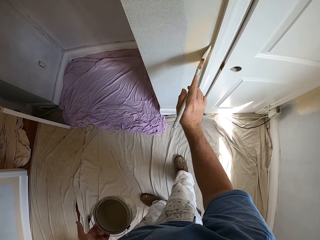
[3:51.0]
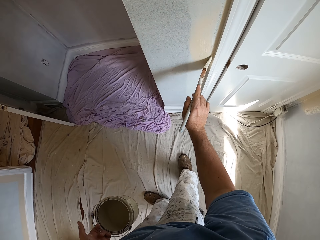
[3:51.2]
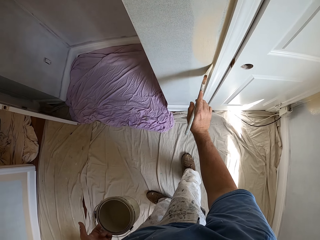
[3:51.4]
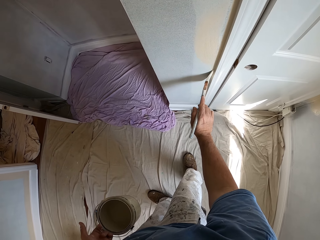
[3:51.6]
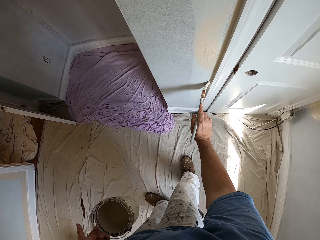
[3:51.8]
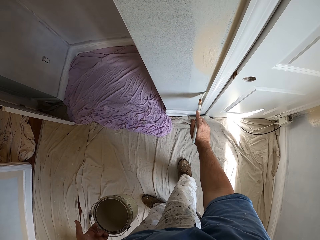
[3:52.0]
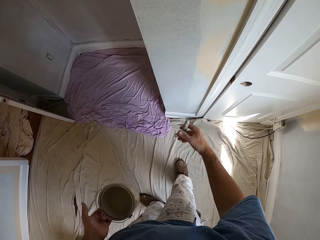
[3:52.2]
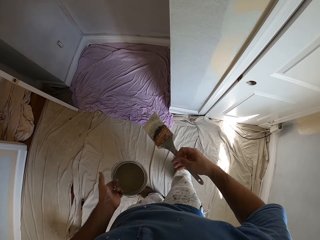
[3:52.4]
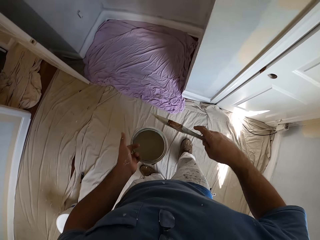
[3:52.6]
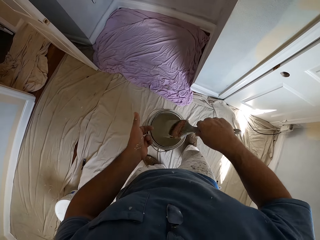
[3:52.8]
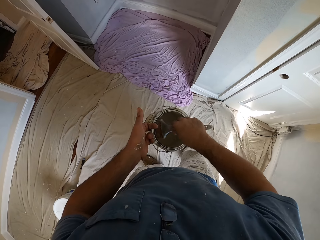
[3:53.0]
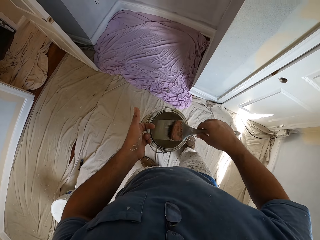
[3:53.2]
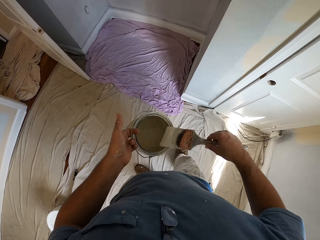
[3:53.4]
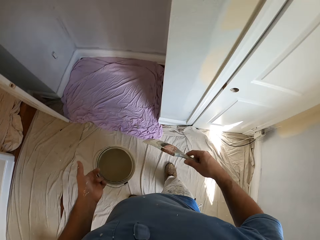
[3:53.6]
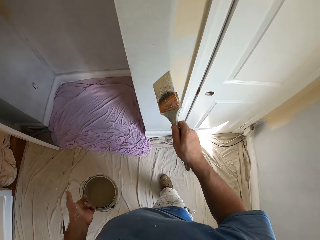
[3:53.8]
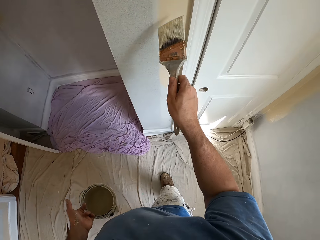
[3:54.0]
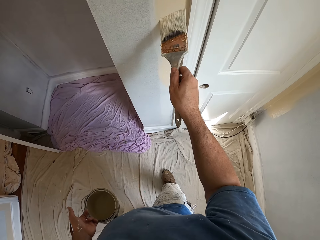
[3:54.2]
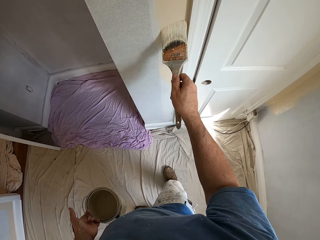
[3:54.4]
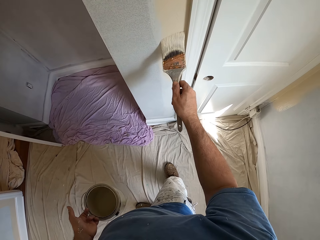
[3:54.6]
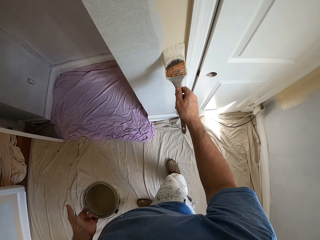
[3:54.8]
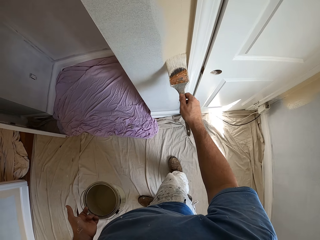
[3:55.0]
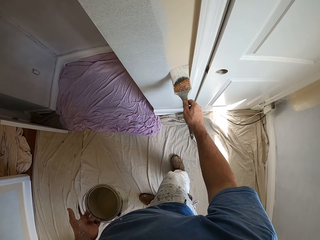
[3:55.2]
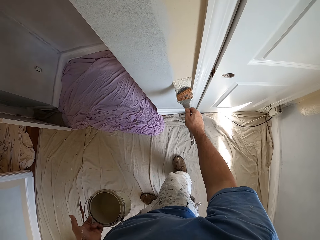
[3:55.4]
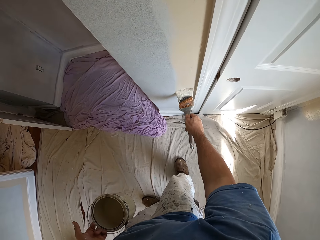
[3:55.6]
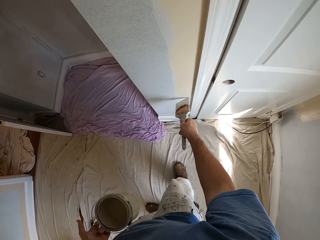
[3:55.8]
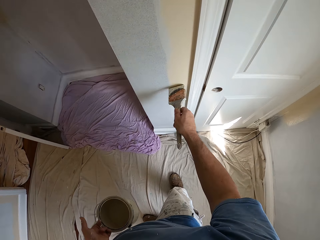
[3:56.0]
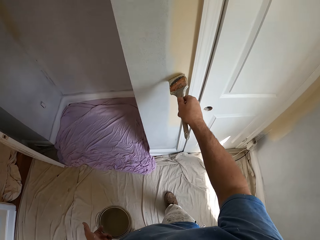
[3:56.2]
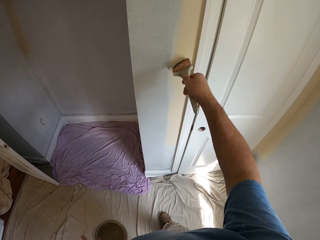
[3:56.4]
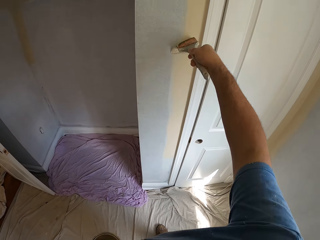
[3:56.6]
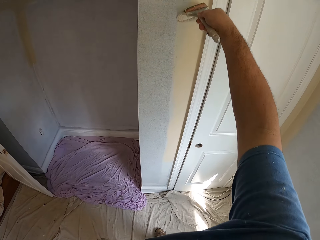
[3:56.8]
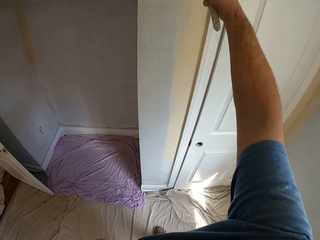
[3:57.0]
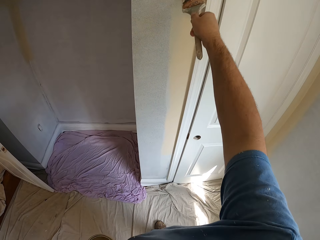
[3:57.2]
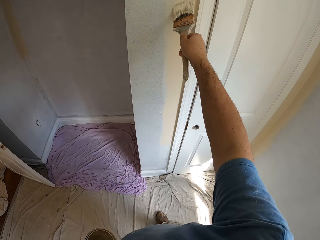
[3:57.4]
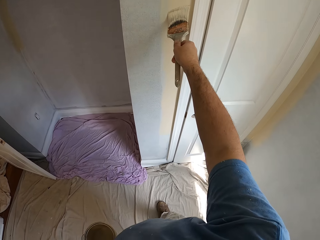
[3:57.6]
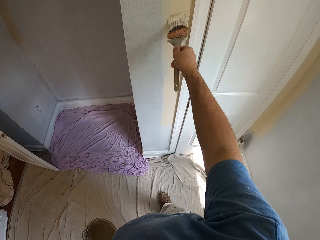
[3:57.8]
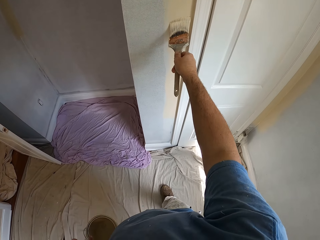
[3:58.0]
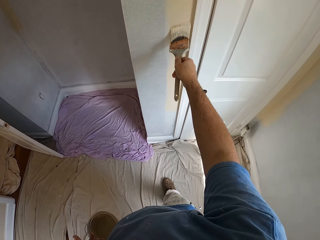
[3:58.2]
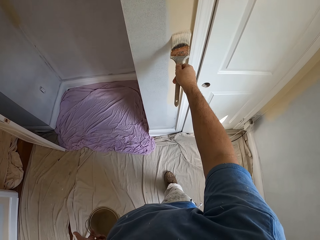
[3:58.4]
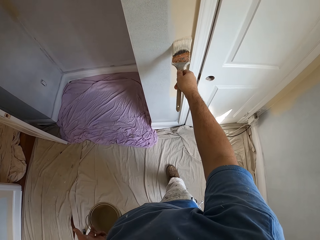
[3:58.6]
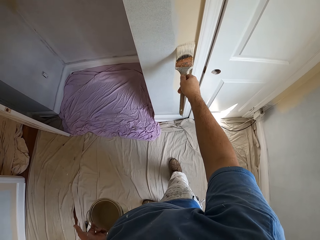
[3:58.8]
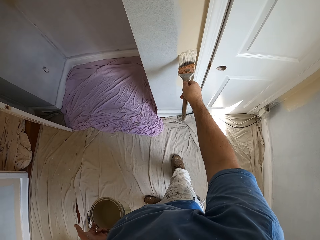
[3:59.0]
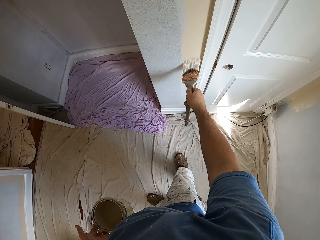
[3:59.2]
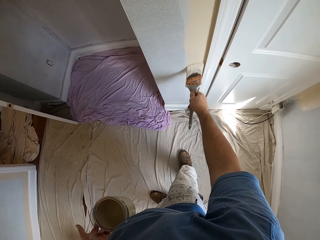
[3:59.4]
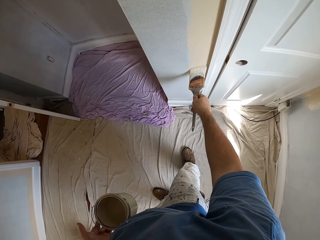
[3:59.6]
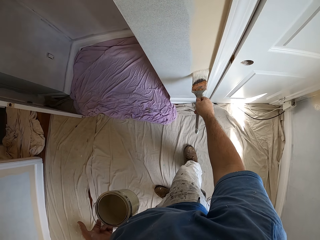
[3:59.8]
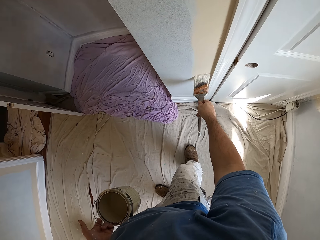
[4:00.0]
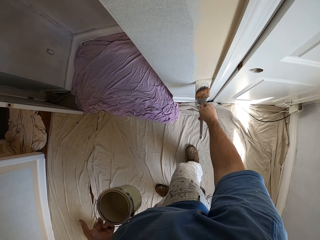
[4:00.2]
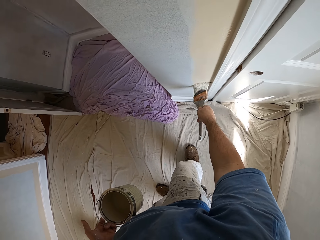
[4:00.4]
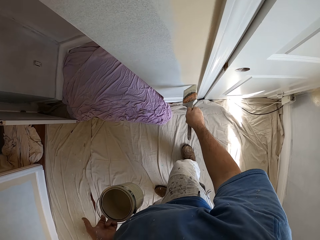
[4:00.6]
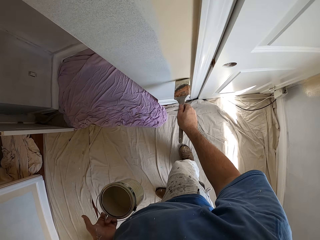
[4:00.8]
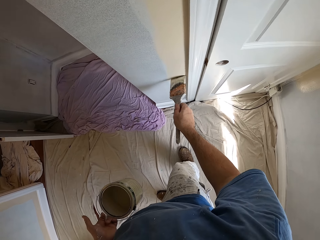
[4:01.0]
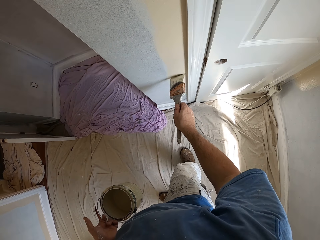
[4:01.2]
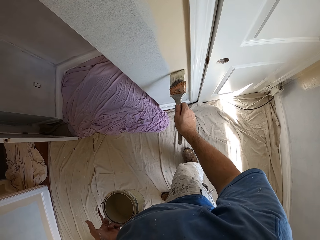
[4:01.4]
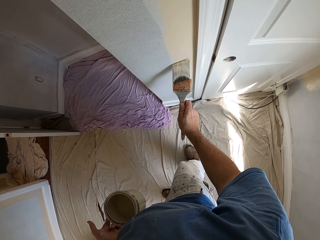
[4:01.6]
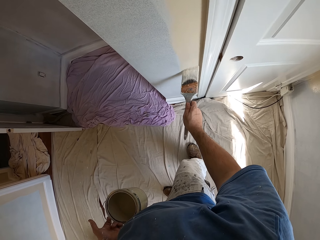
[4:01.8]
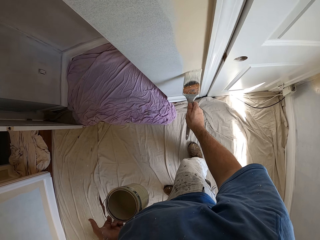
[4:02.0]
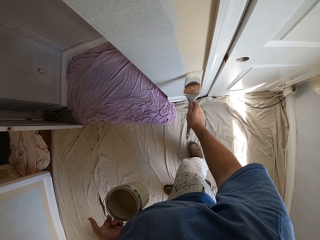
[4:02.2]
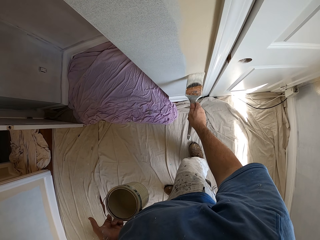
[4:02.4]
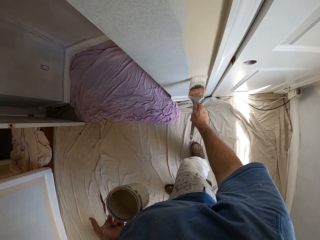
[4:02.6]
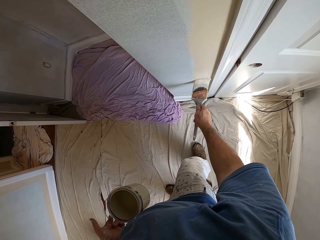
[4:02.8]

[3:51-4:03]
The camera wearer dips the paint brush into the paint container. They rub the paint brush on the edge of the paint container. They paint the wall trim.

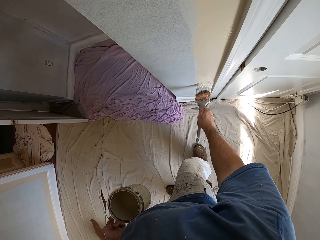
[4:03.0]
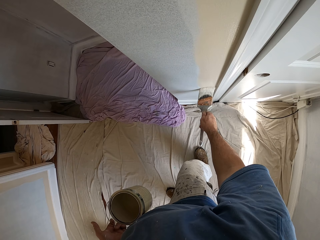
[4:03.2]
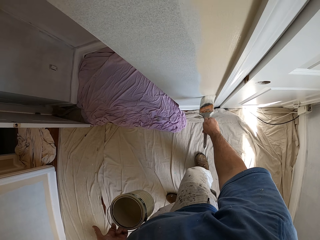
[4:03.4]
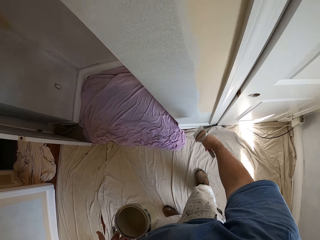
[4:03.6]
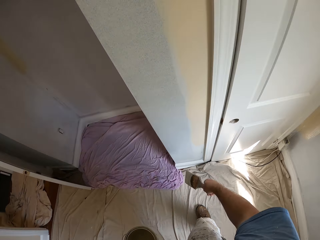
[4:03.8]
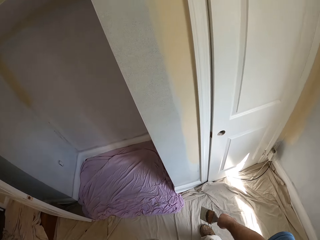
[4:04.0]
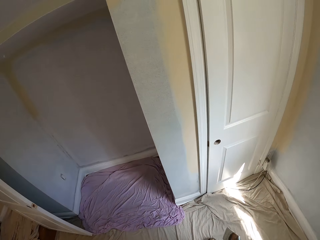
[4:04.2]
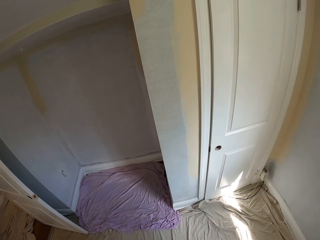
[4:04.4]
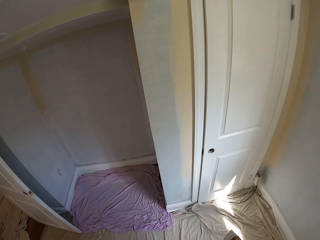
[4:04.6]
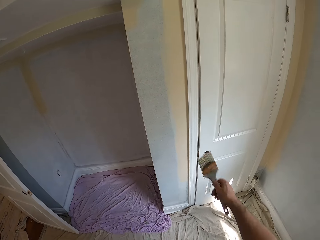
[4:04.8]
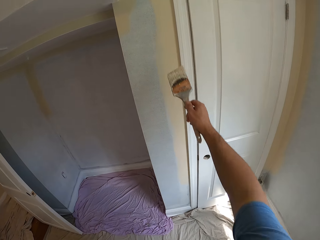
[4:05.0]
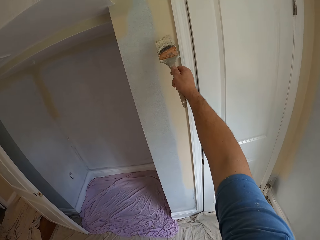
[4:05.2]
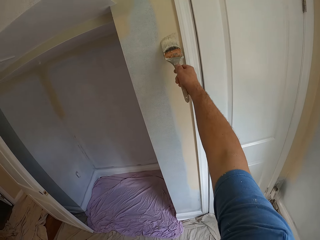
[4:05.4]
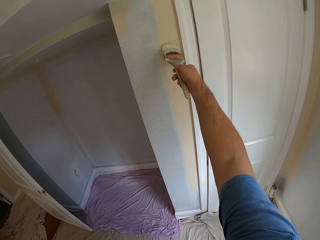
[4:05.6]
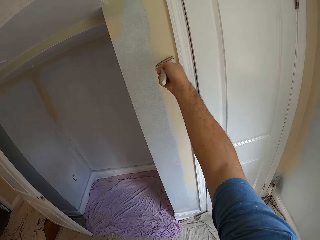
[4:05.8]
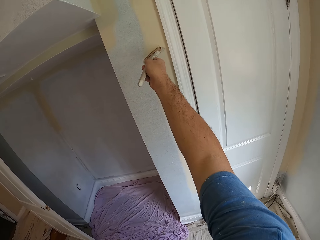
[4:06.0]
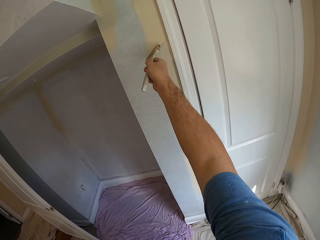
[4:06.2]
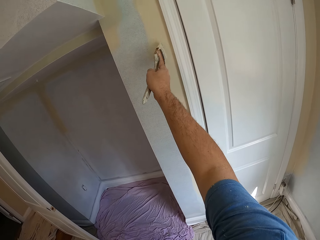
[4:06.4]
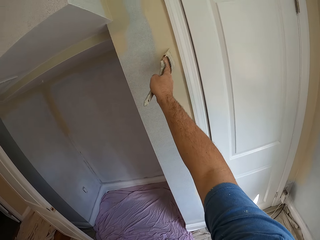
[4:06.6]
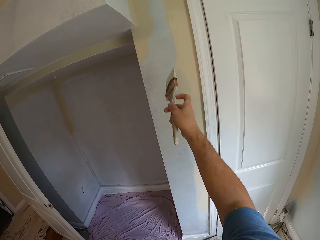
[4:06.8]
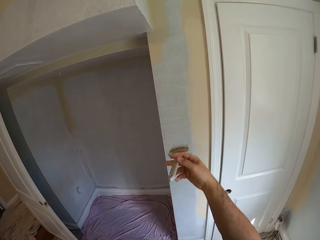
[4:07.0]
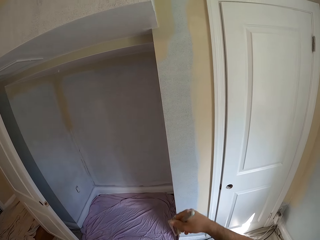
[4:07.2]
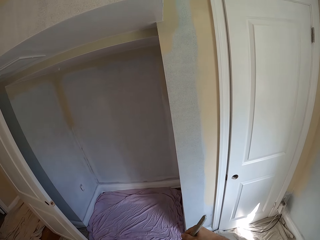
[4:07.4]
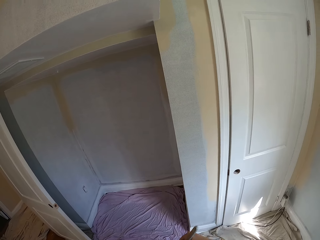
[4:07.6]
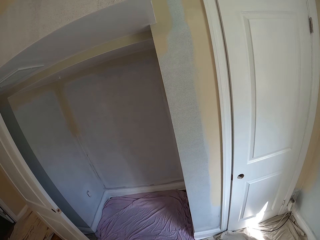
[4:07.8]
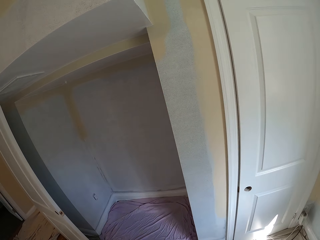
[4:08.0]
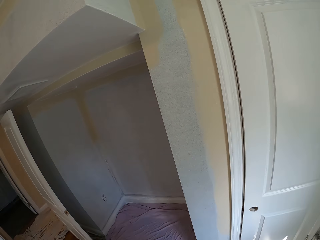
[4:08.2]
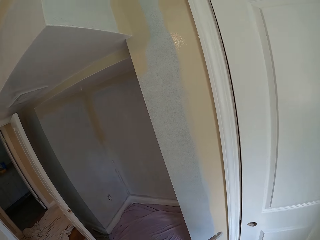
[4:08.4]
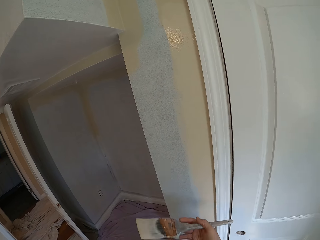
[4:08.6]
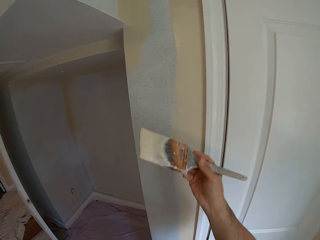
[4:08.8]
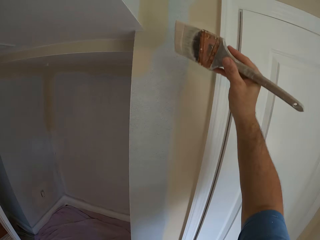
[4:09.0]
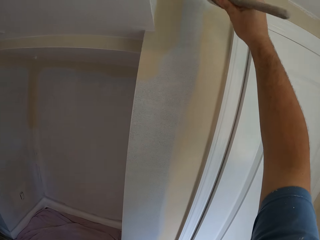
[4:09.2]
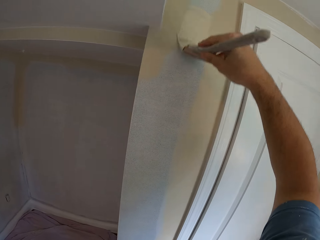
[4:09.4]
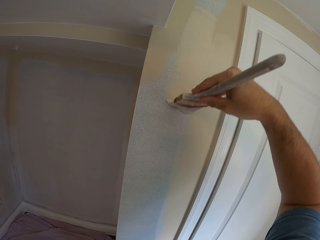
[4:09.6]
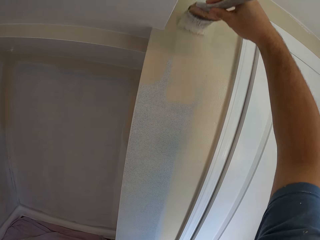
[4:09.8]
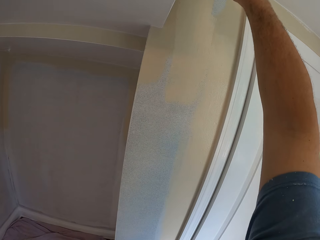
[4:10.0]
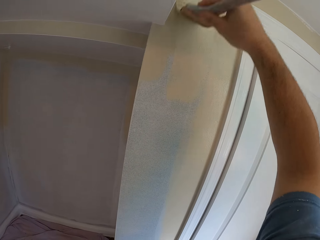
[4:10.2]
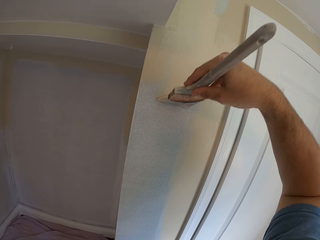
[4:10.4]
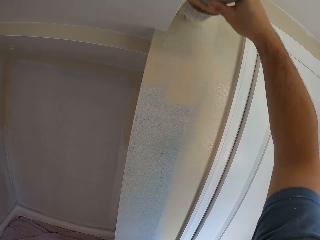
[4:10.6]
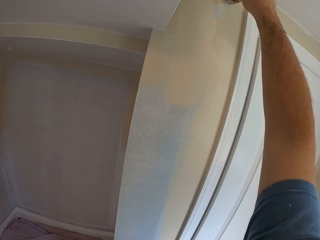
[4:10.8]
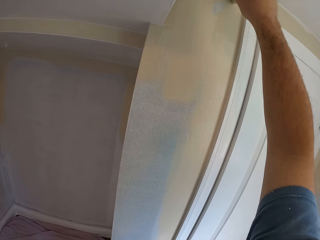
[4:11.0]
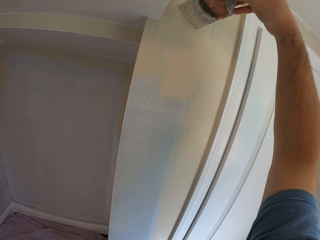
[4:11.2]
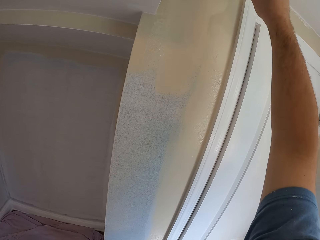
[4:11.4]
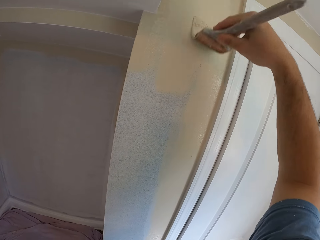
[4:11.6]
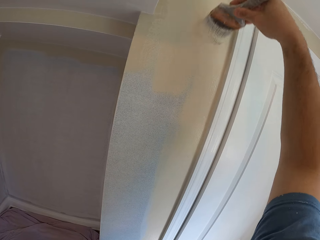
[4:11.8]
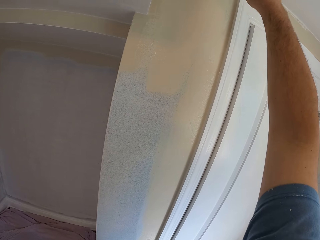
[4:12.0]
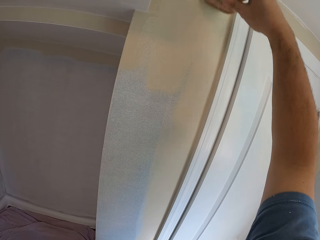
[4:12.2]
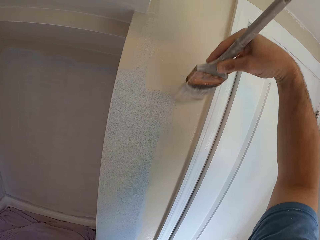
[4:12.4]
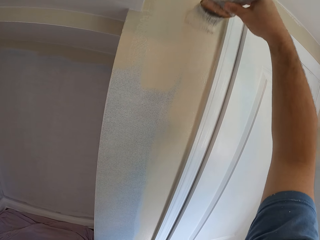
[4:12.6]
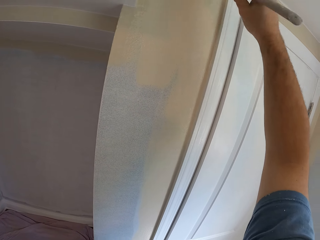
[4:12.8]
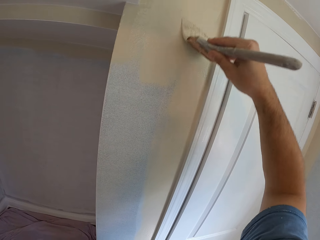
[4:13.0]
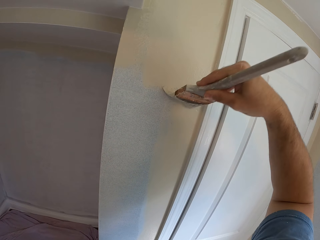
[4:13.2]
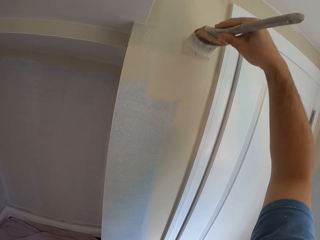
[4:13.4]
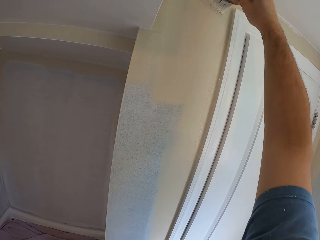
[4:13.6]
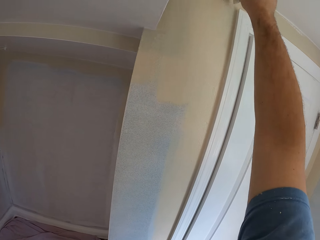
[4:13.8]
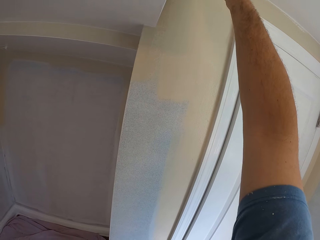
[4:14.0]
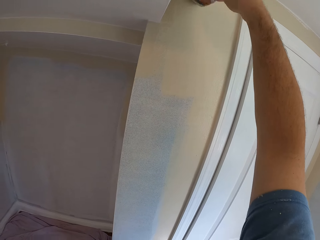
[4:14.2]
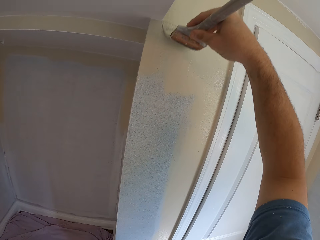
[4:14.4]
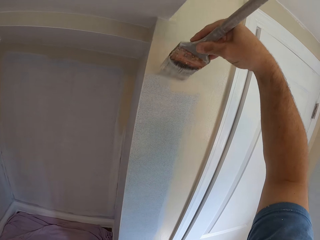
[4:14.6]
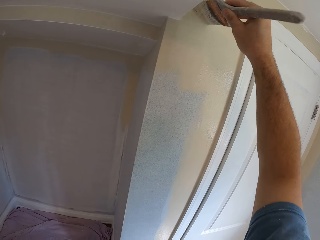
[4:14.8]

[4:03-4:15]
The camera wearer dips the paint brush into the paint container. They paint the wall trim.
